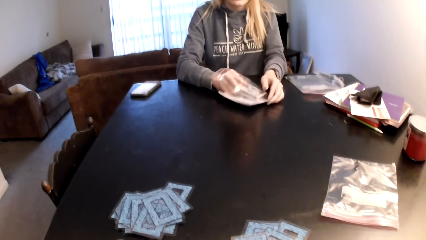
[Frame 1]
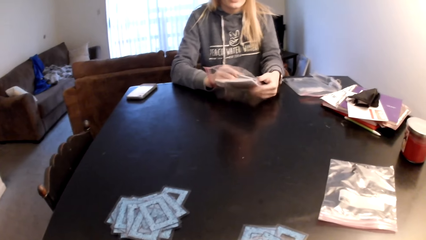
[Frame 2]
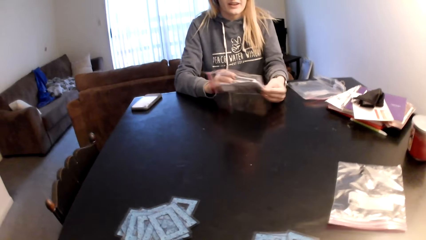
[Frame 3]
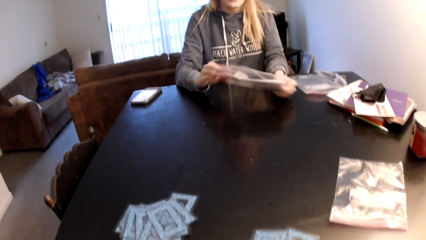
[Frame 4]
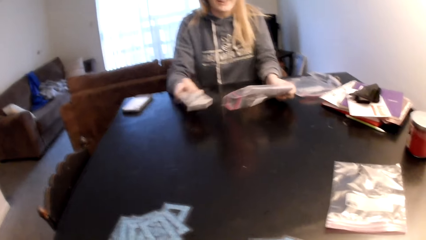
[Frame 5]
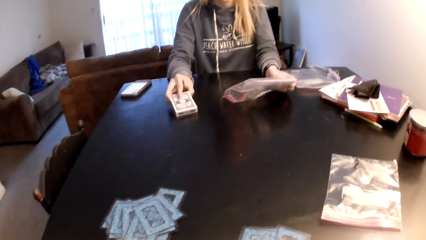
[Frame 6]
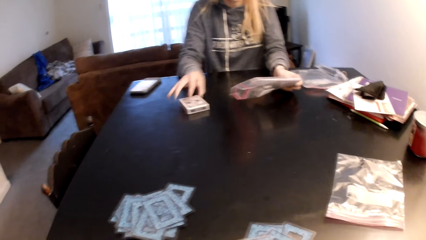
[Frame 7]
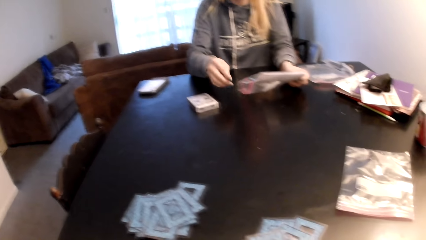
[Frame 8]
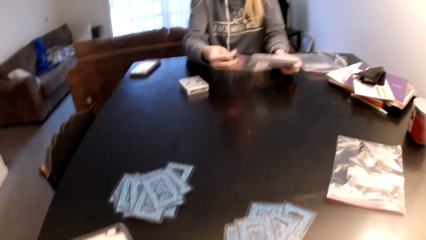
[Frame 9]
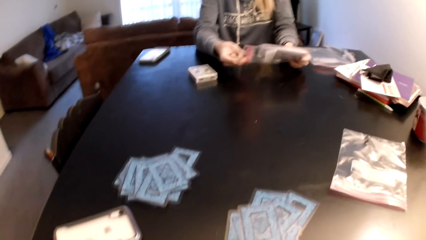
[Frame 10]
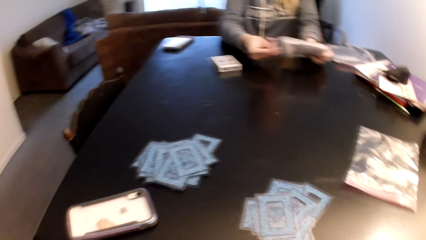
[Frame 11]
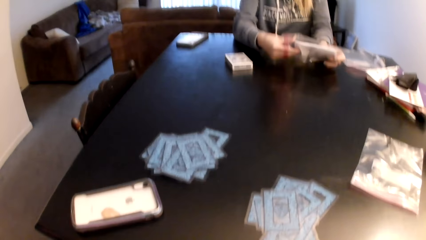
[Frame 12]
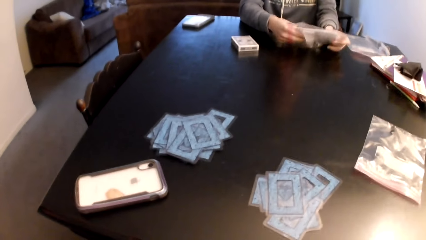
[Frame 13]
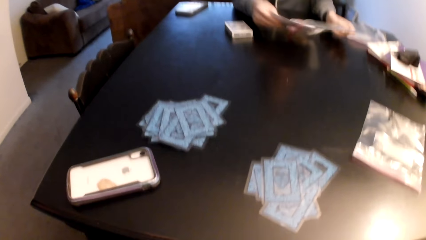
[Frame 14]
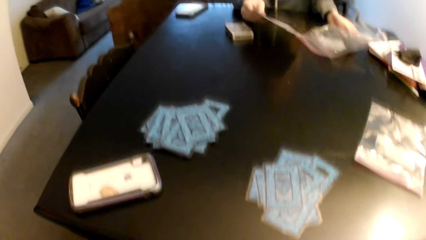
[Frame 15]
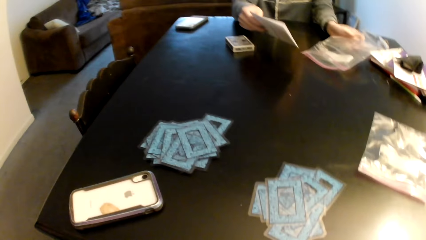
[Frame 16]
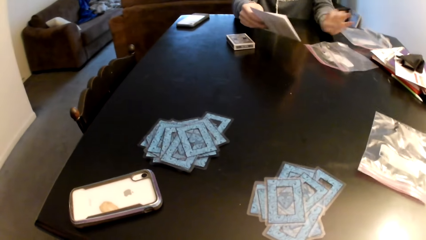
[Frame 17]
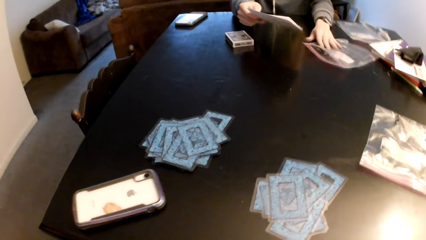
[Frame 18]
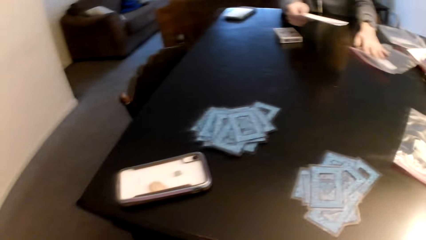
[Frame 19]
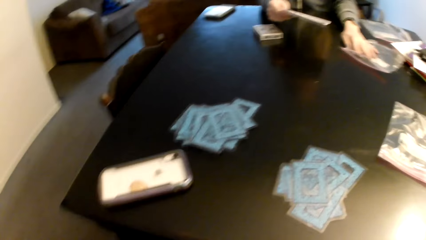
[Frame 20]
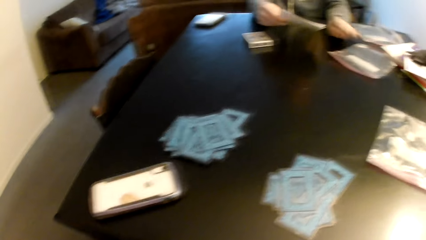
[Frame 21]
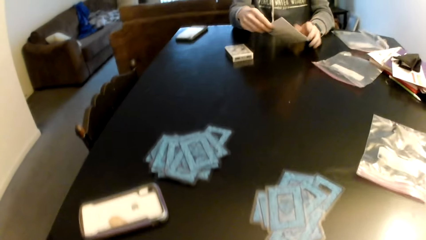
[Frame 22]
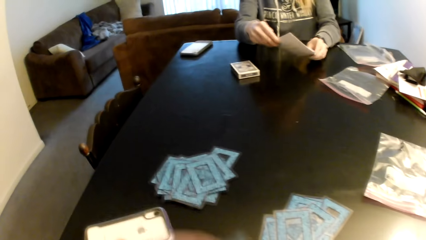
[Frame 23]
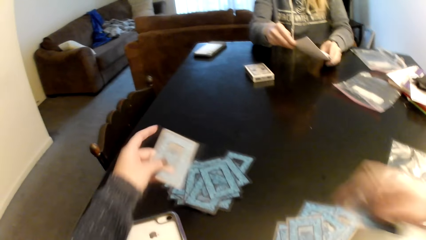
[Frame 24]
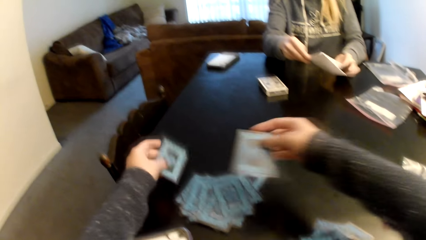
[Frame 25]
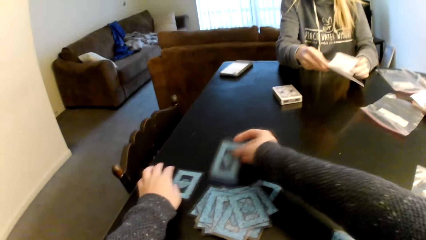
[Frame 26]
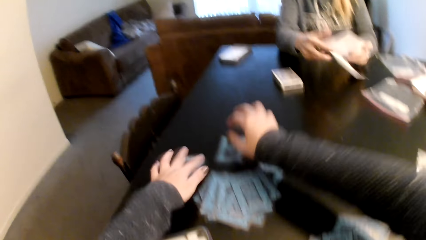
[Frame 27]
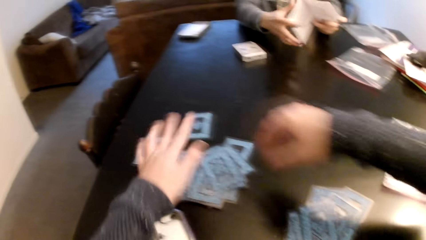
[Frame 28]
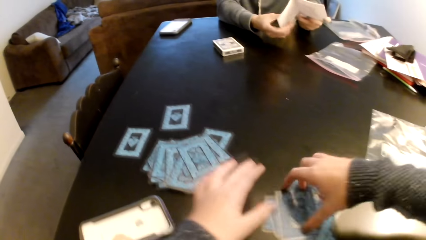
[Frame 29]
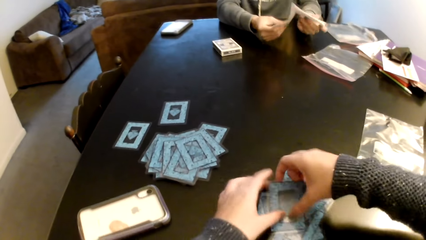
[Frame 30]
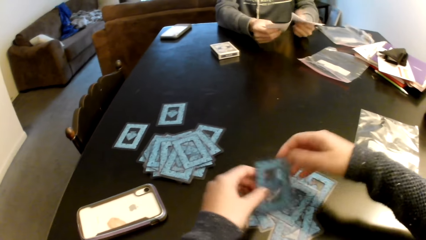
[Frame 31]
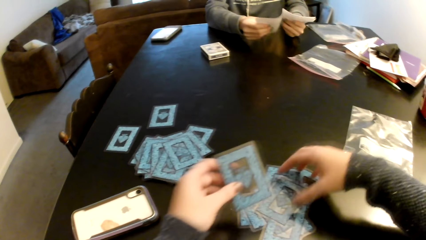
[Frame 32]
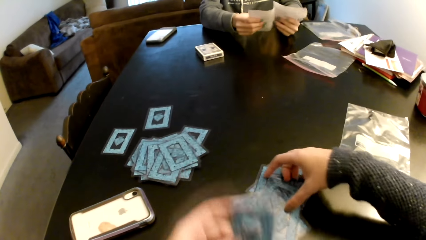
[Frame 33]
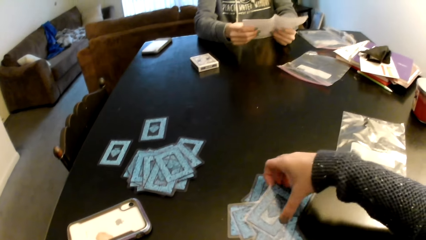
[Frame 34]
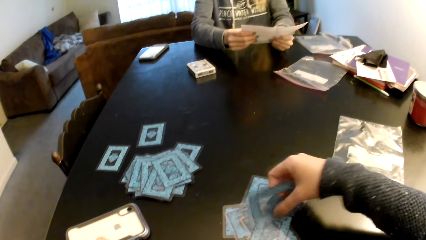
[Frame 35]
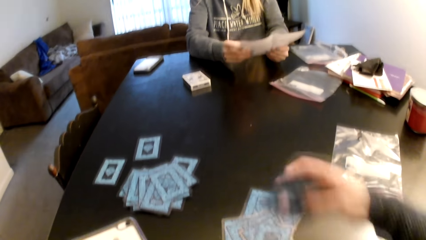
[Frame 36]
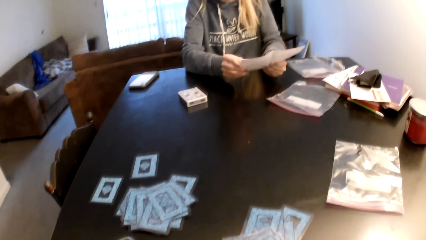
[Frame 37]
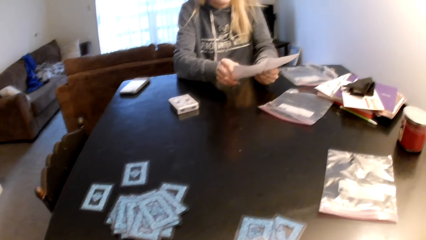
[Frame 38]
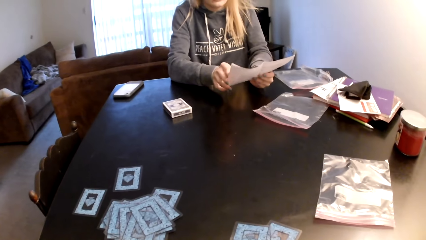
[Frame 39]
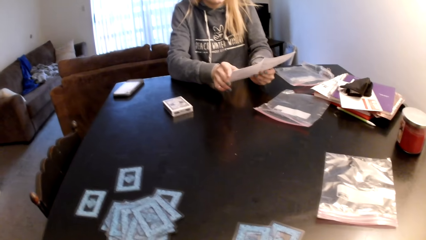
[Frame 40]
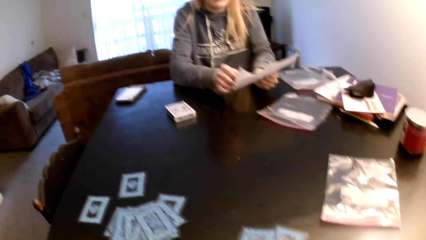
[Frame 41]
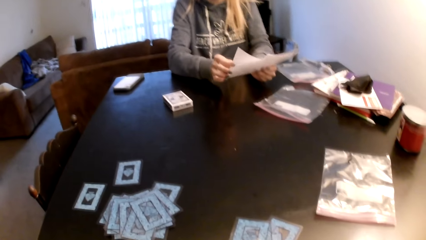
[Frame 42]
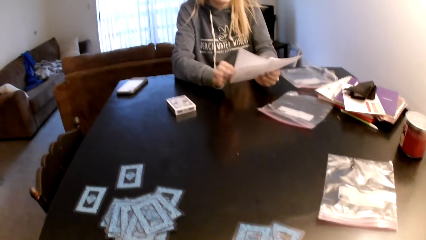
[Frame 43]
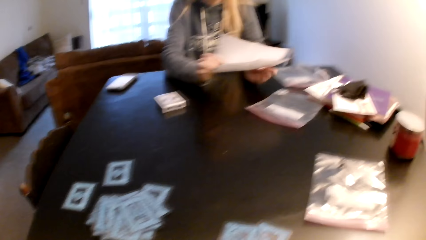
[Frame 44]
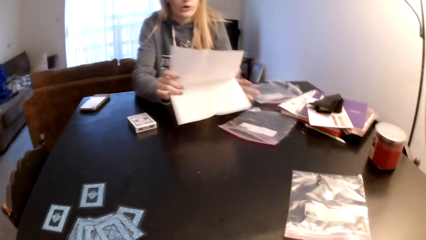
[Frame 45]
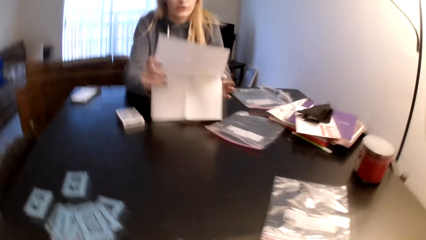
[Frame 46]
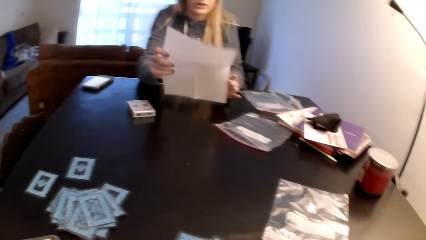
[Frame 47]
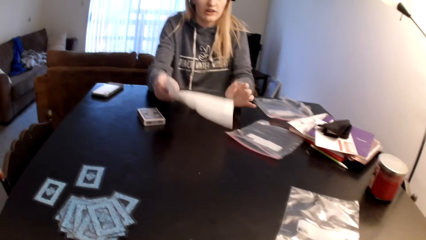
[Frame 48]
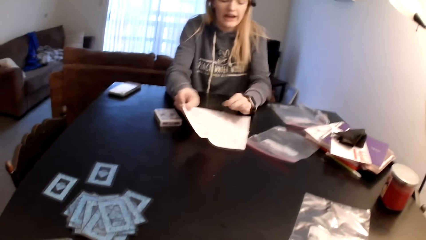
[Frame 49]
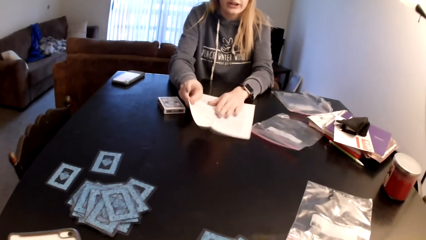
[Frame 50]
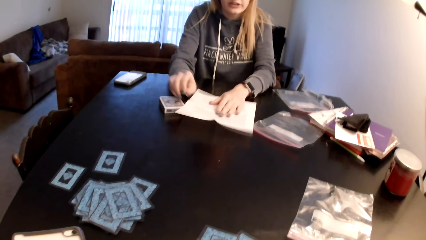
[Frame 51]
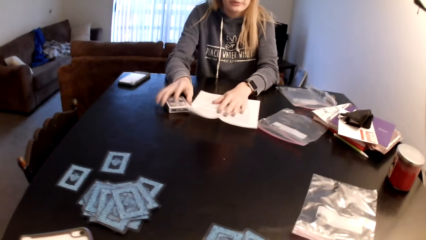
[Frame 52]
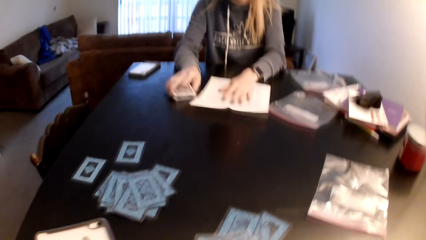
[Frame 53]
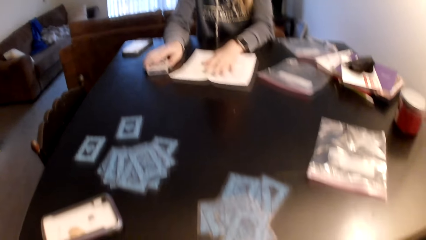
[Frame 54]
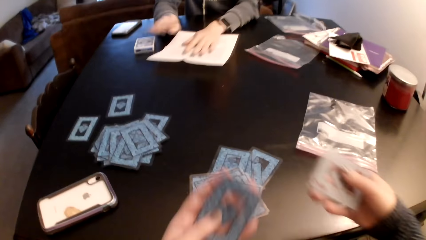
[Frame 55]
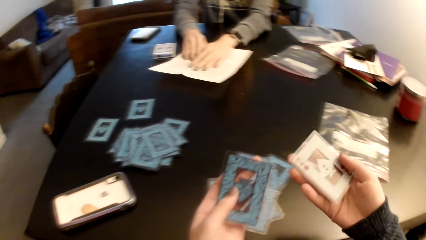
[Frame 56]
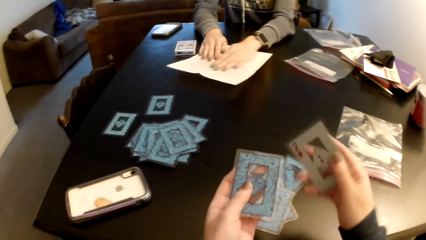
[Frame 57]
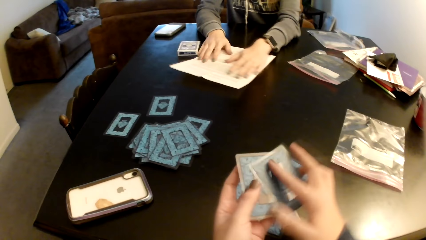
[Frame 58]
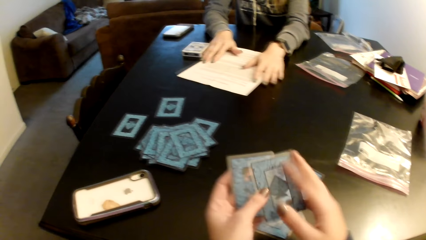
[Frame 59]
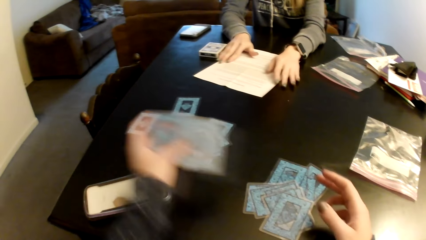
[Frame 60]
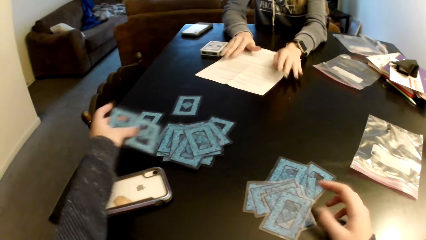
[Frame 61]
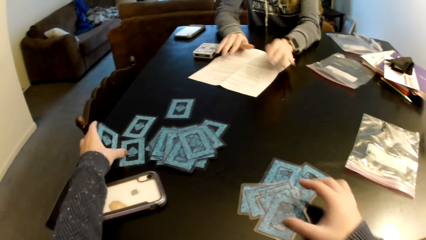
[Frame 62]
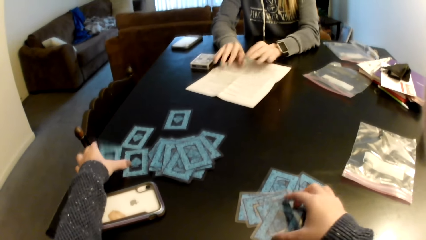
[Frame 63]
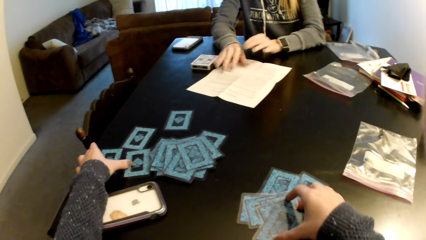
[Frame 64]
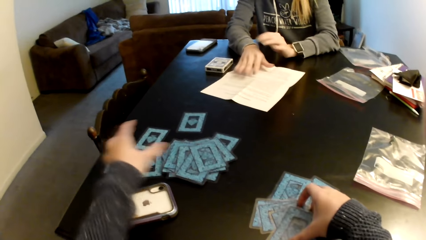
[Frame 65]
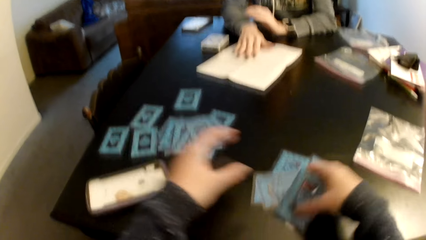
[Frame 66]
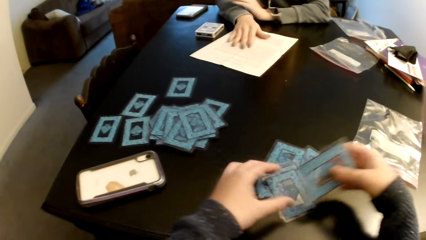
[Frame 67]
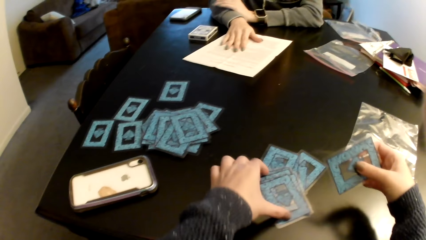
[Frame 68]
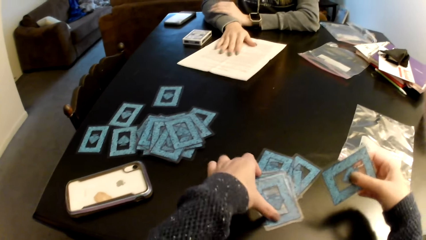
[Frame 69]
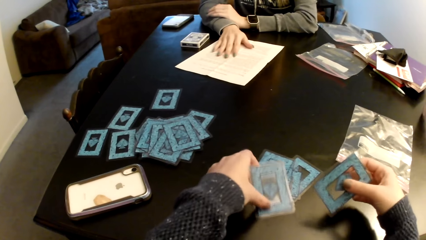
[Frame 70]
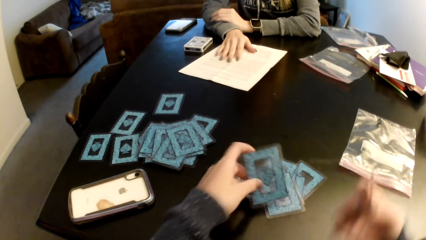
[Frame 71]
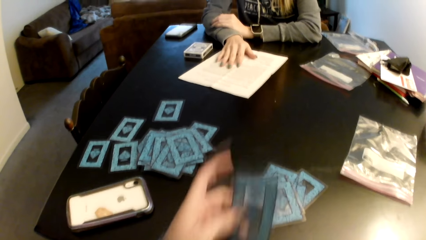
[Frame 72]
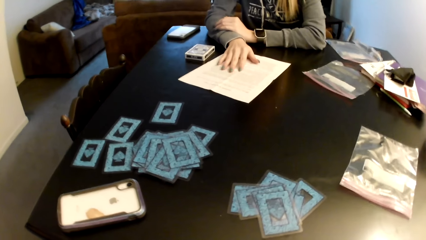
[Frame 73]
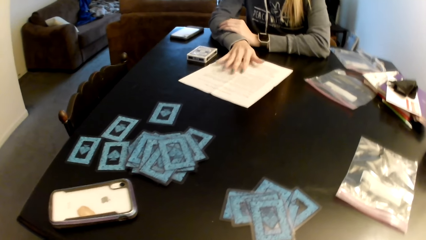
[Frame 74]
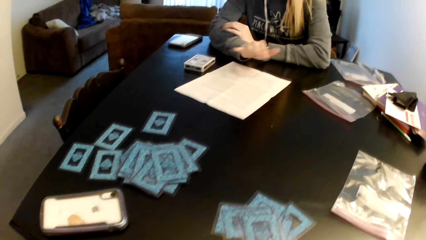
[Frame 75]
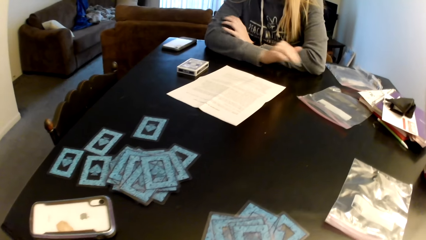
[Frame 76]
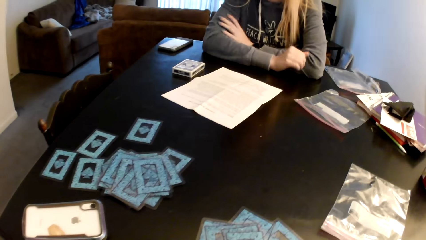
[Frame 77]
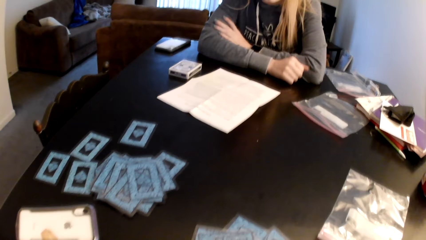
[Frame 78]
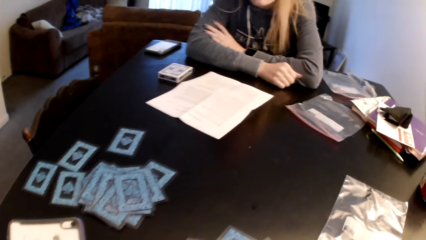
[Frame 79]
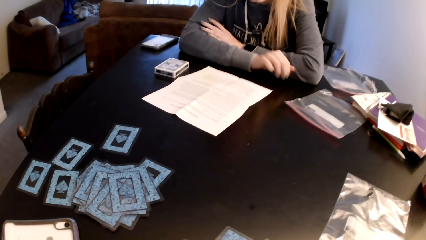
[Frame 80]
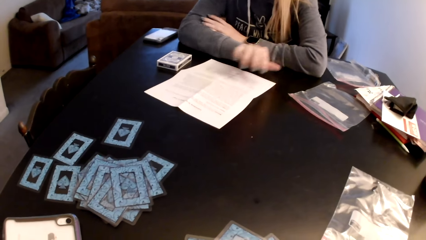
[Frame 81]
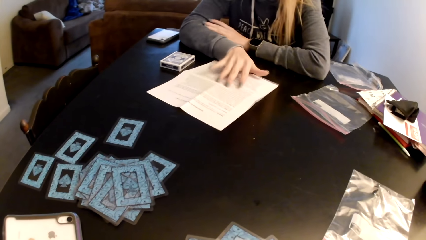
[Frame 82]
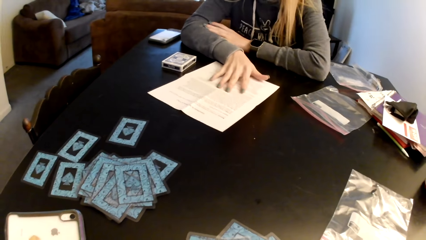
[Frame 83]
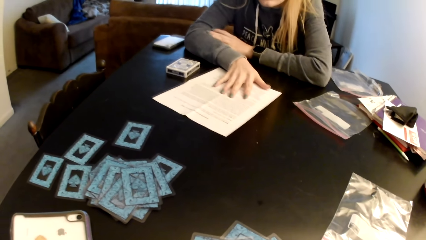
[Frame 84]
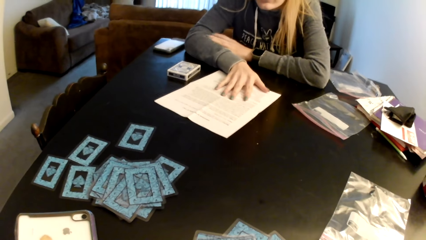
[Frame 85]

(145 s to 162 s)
The camera wearer puts the cards on cards. A woman puts the box on the table. The camera wearer puts down the box on the table. The woman removes a paper from the plastic paper. The camera wearer looks around a room. The woman puts the plastic paper on the table. The camera wearer moves a piece of paper on the table. The woman holds the paper with both hands. The camera wearer puts down the cards on the table. They put the card on the table. The woman unfolds the paper. The camera wearer picks up the cards from the table with both hands. The woman holds the piece of paper. The woman flips the paper. The woman puts the paper on the table. The woman holds the box, drags the box on the table and drags the paper on the table. The camera wearer holds the cards with both hands. They switch the card to the other hand. They put down the cards on the table. They pick up the cards from the table with both hands. The woman holds the paper. The woman pulls her hand off the paper. The woman supports her hands on the table. The woman holds the paper.
